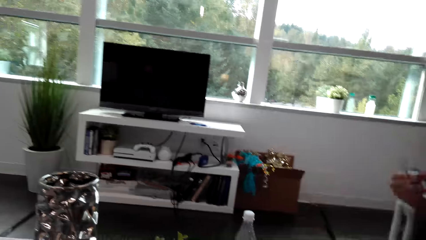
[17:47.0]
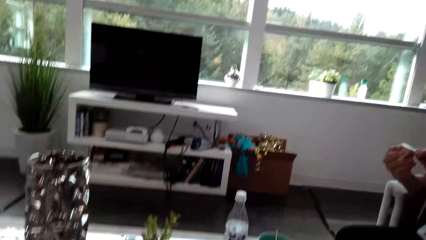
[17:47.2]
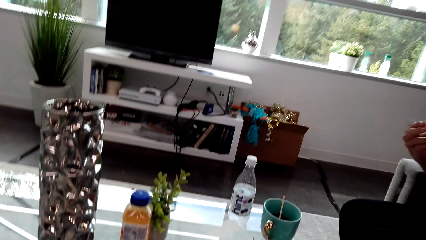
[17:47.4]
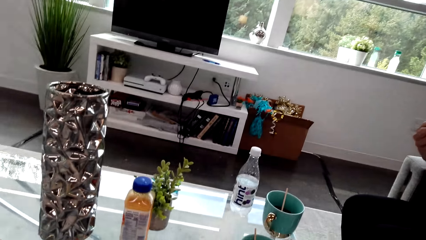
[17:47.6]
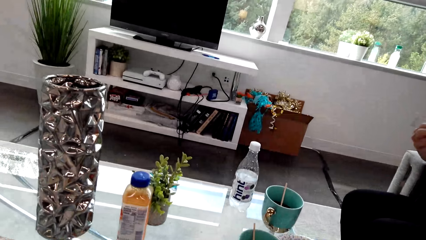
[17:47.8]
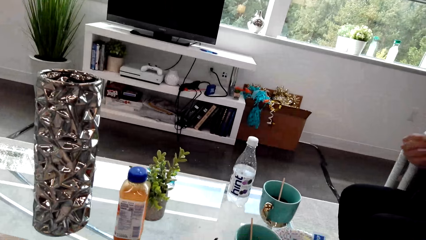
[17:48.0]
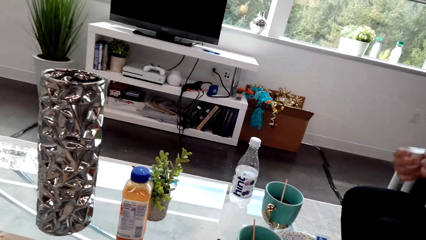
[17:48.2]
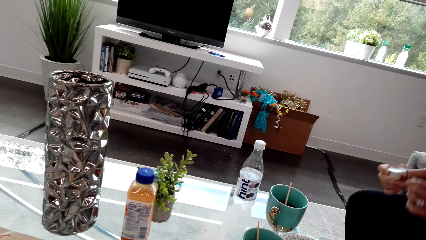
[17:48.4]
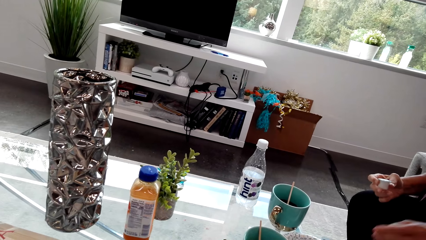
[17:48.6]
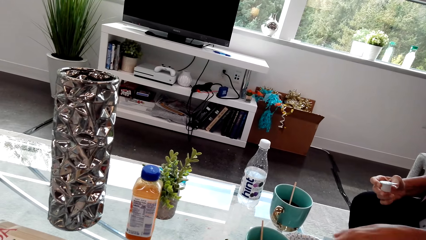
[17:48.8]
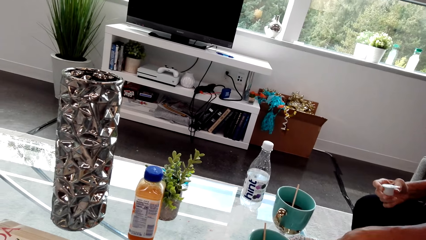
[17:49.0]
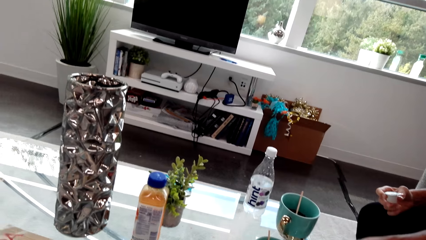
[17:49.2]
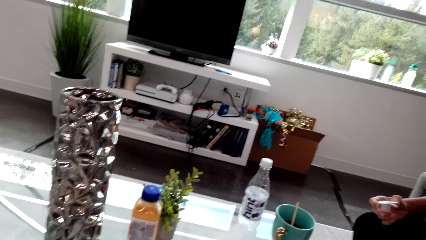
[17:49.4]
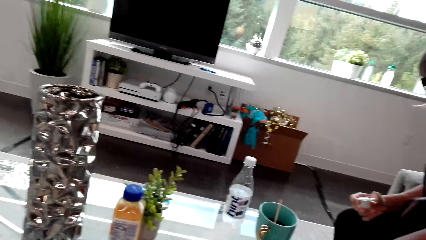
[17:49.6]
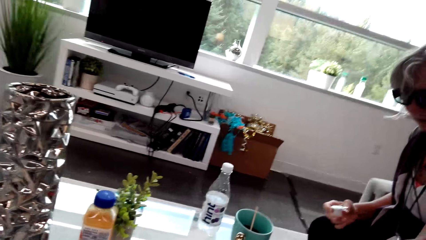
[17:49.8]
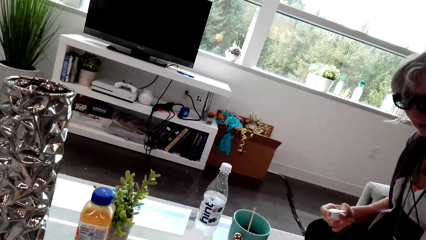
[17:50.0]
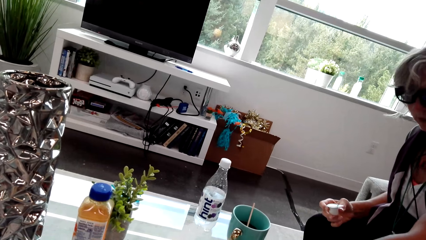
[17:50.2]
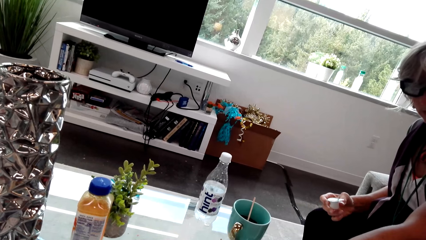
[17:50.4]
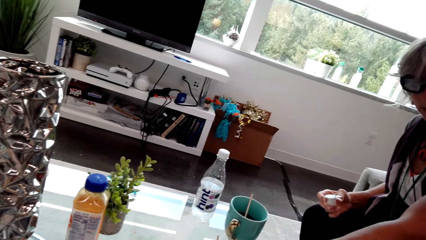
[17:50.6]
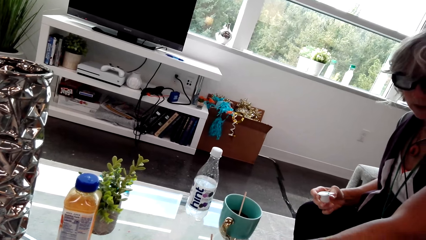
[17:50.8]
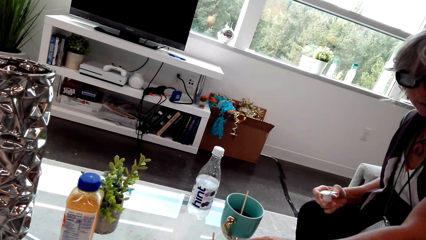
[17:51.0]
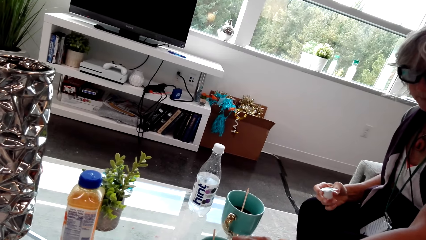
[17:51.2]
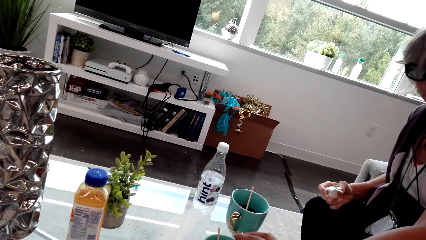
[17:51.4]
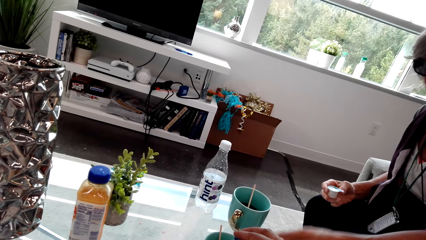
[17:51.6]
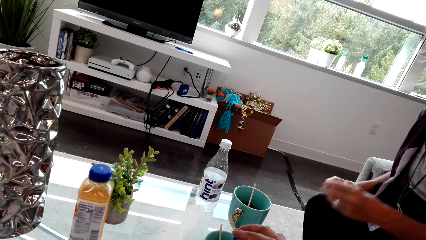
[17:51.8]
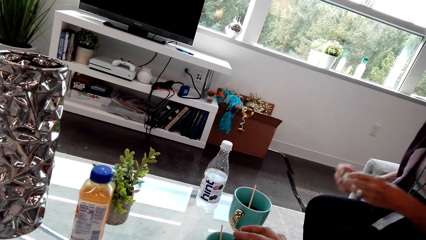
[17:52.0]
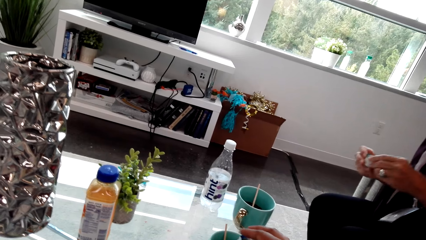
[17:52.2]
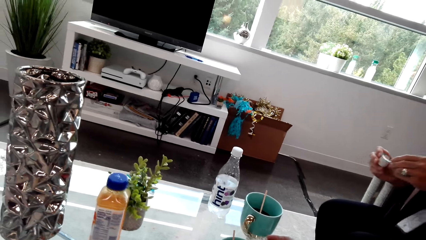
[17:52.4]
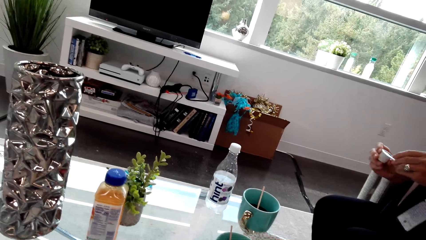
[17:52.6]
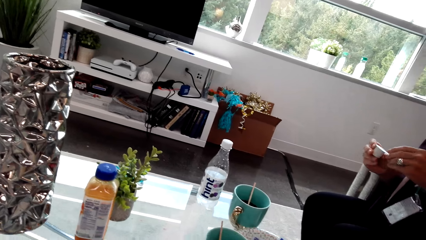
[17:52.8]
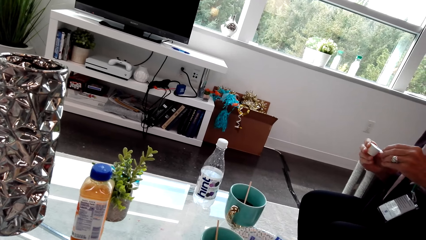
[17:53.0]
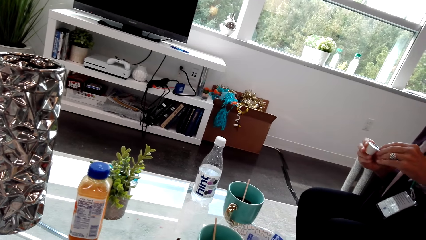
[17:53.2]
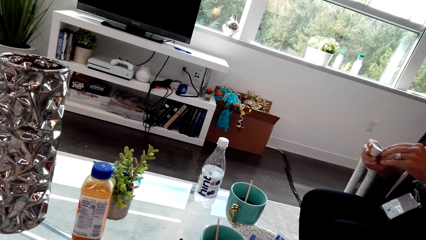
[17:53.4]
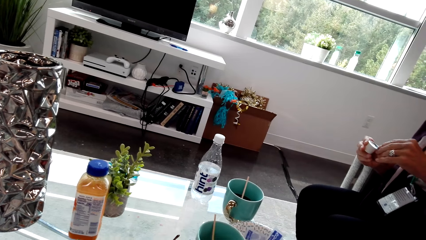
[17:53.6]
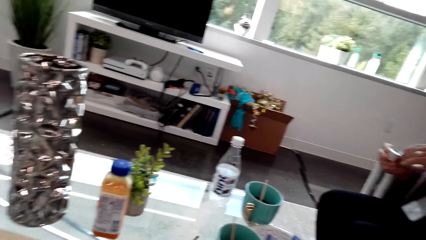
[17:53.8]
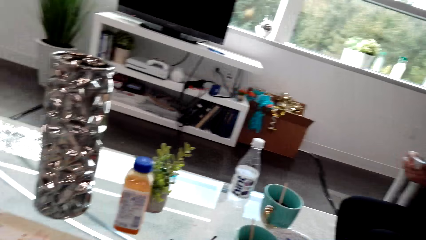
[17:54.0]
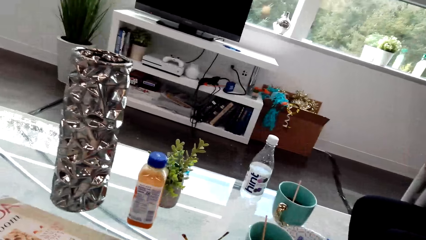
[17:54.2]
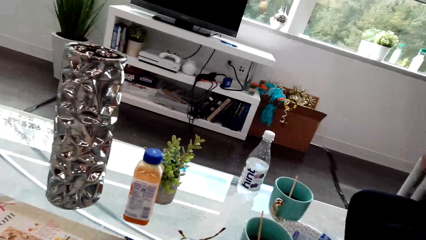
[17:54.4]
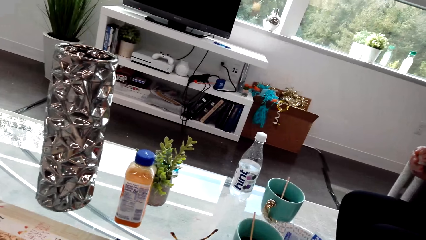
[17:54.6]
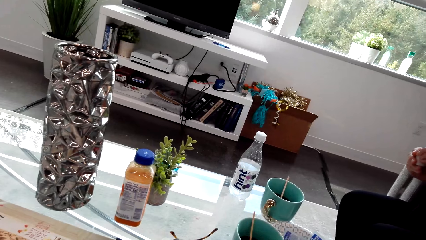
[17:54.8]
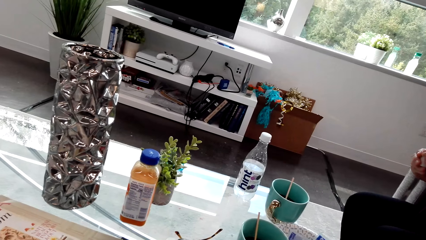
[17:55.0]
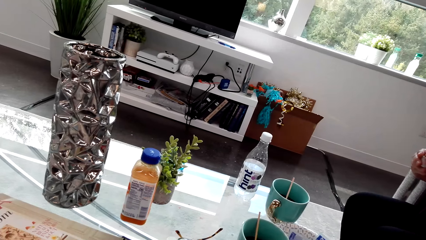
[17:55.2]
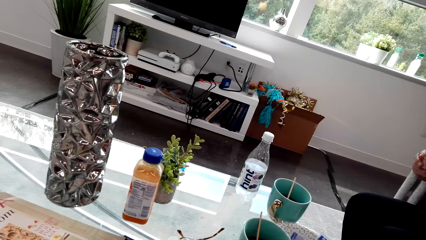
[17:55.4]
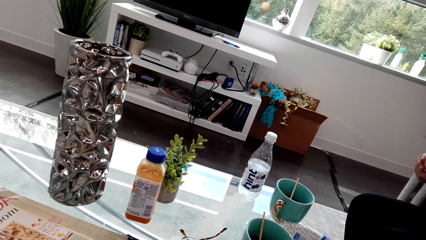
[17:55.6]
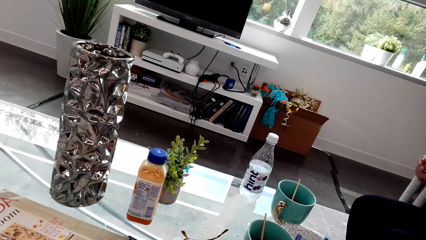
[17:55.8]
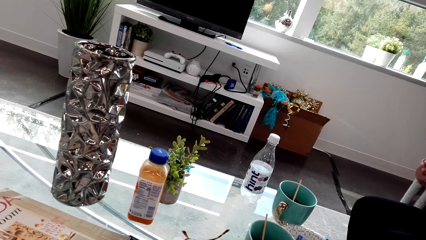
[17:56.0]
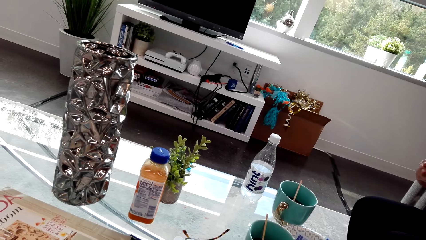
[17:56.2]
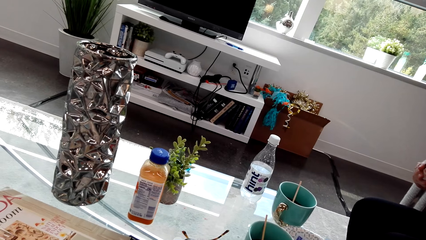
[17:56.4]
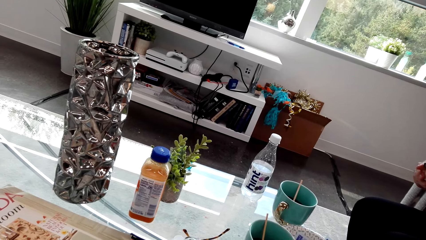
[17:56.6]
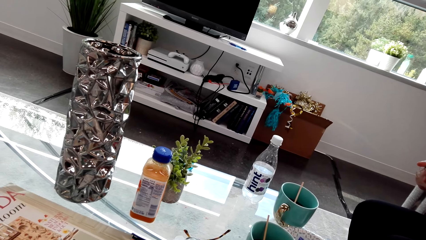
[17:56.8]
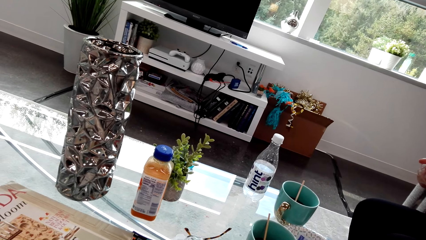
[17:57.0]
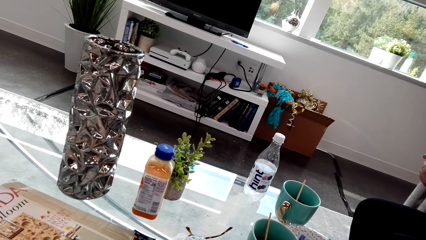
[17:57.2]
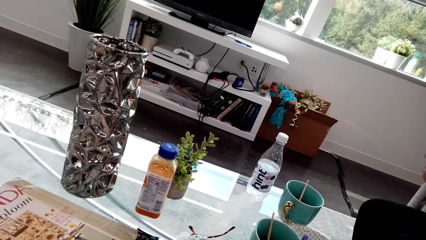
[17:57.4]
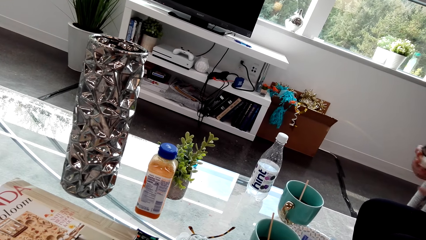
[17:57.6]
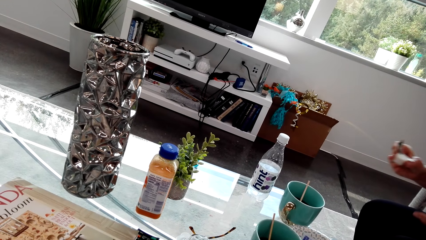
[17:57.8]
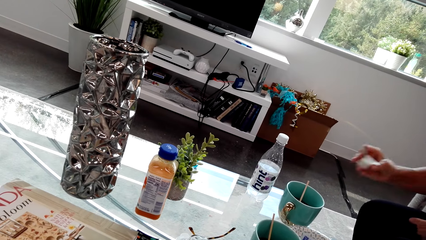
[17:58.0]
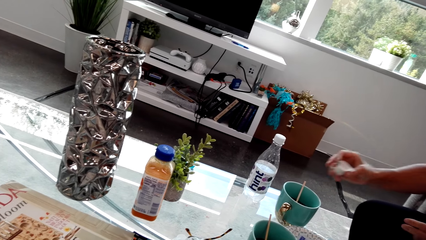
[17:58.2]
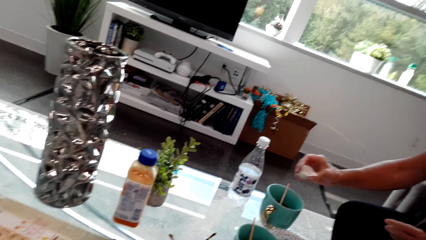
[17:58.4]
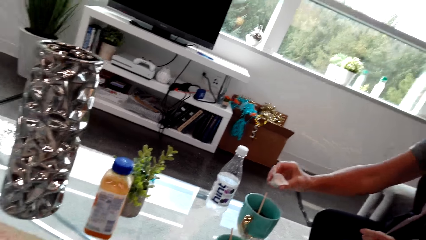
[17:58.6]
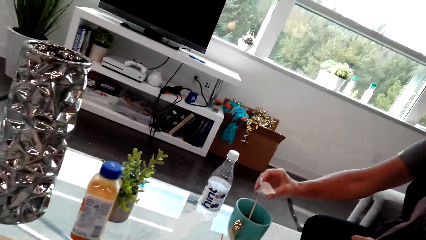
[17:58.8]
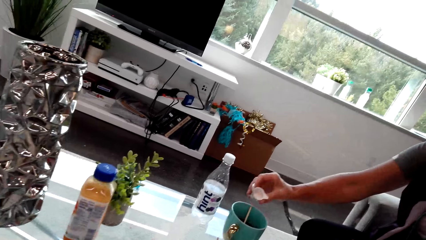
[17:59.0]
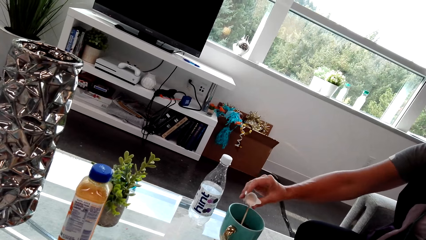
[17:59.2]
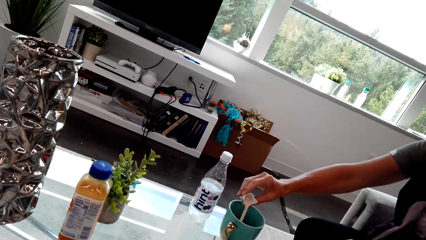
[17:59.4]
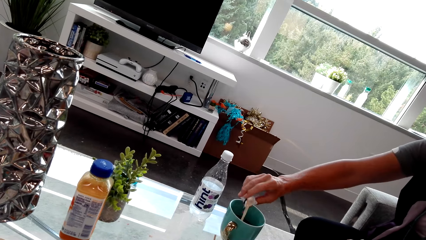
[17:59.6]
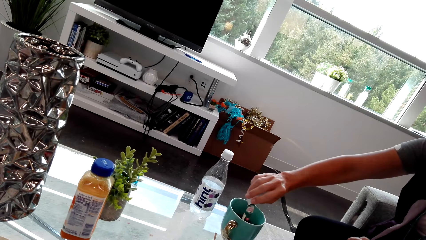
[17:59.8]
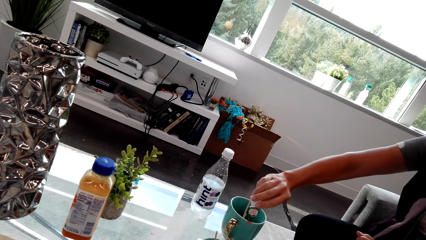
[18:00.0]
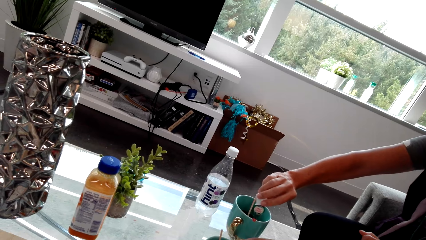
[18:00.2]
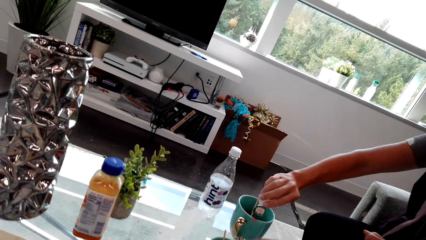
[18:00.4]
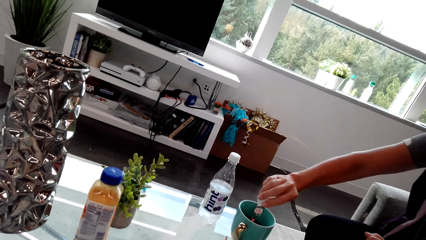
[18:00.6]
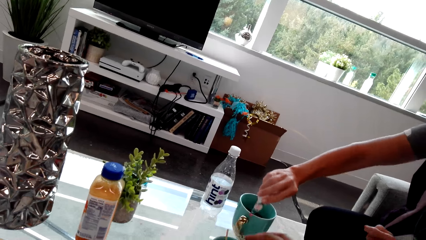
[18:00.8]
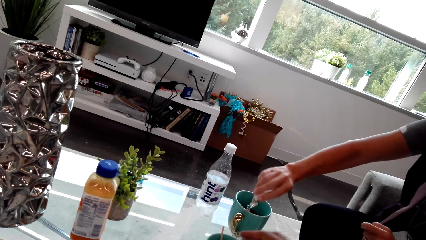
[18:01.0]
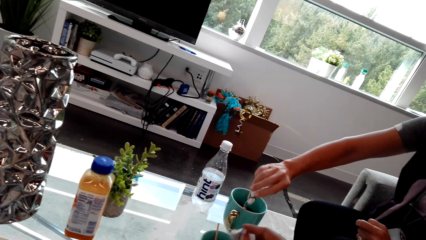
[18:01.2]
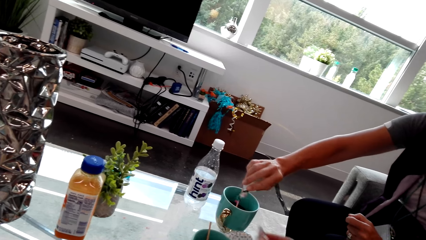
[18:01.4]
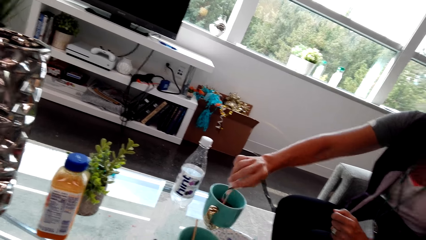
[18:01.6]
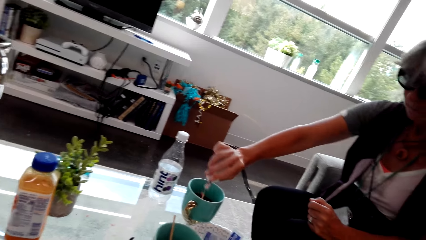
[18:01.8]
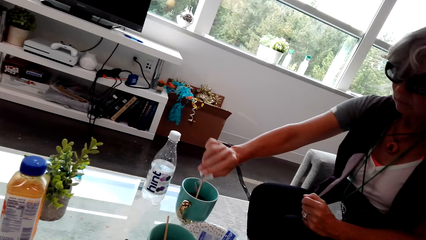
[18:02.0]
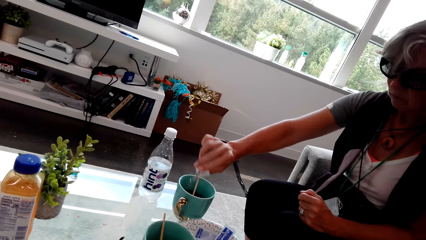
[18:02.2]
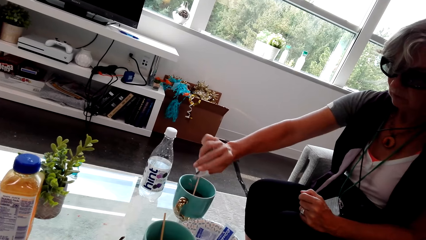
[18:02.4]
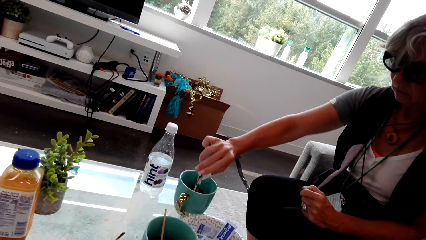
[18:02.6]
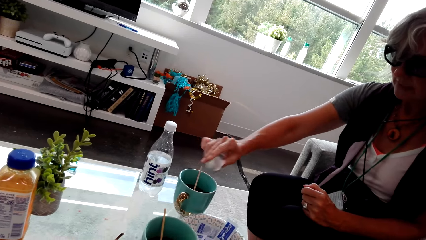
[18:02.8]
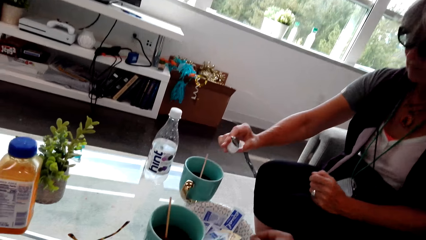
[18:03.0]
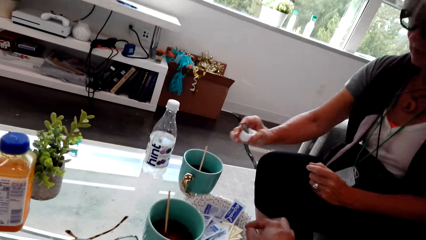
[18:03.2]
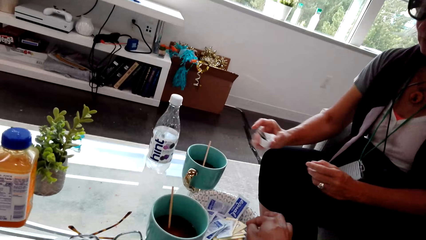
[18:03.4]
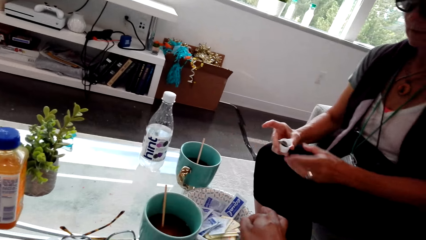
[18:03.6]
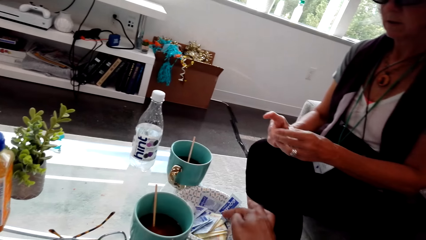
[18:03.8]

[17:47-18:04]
A lady talks with the camera wearer. The lady holds the lid. The camera wearer talks with the lady. The lady moves her hands. The camera wearer talks with the lady. The lady opens something. The camera wearer looks at the water bottle. They talk with the lady. The lady pours the ingredient in the cup. The camera wearer talks with the lady and pours something inside the cup.
